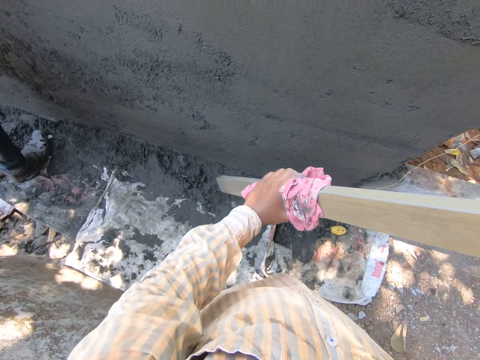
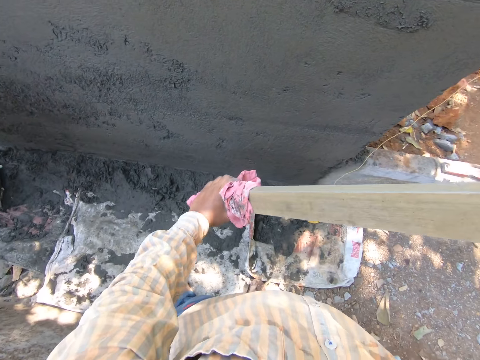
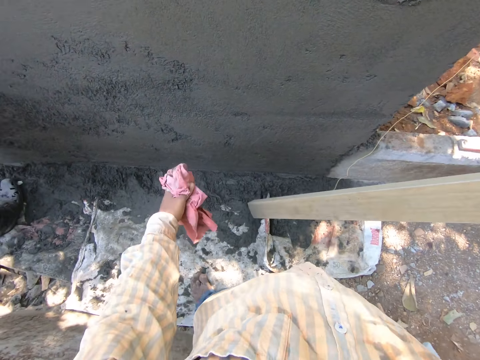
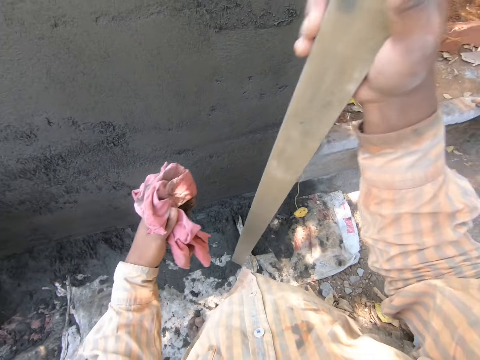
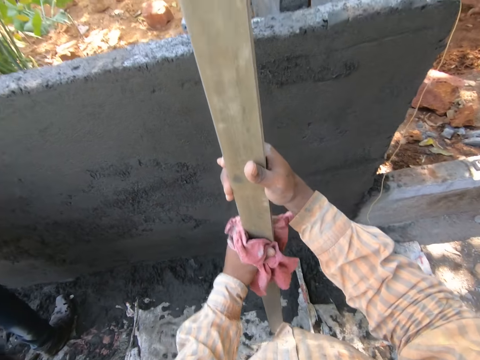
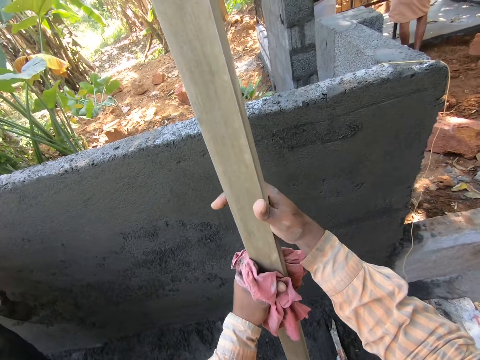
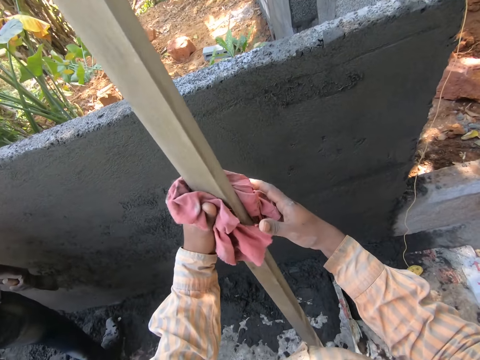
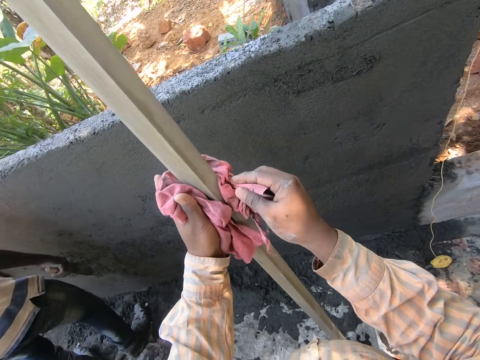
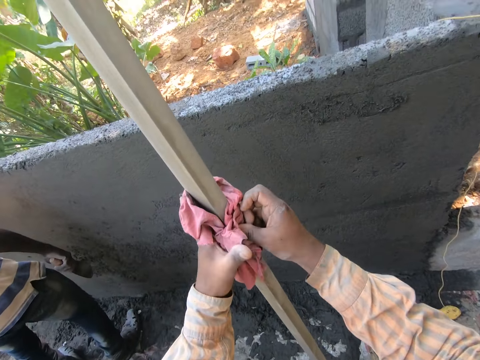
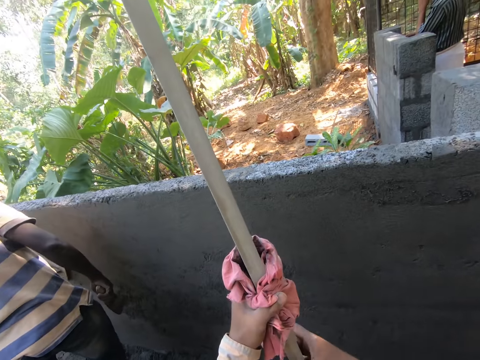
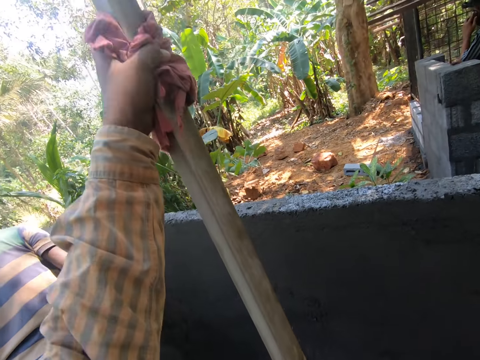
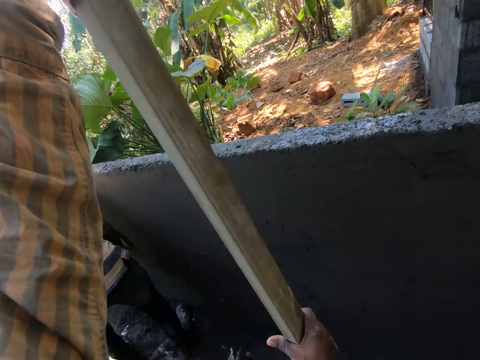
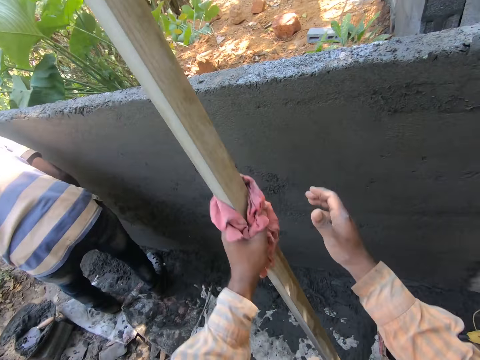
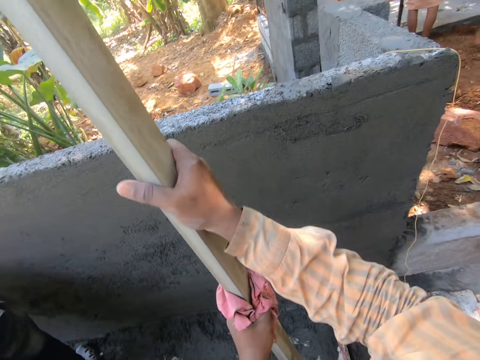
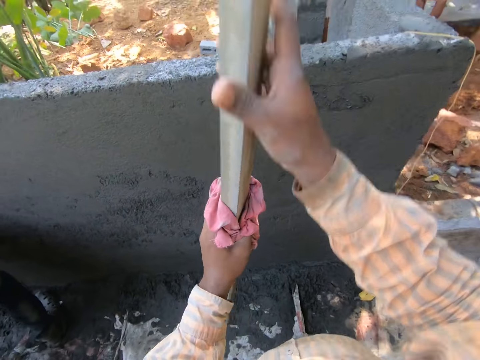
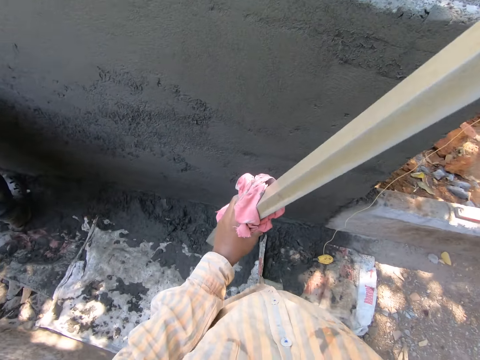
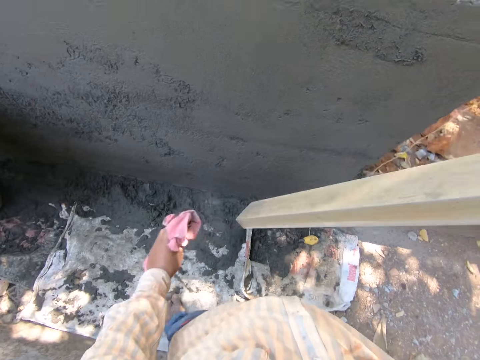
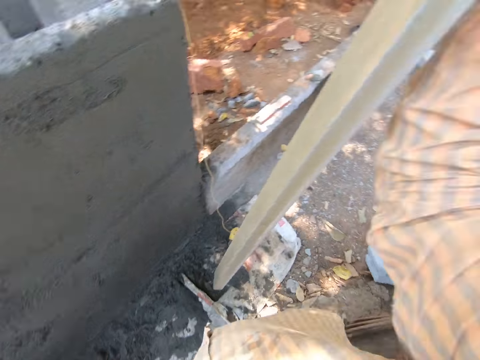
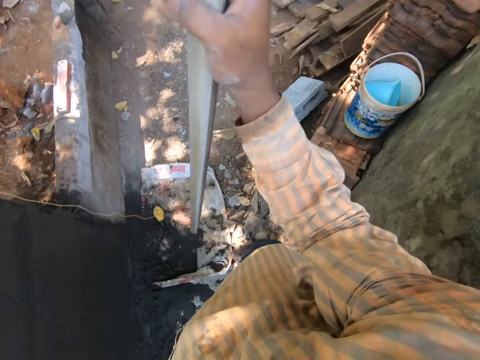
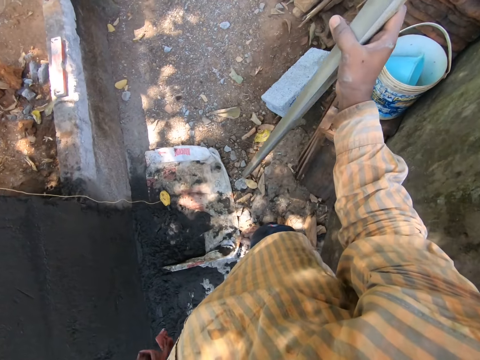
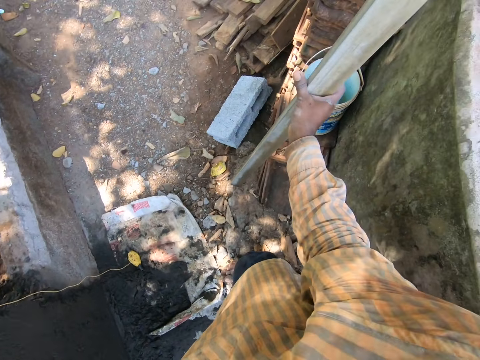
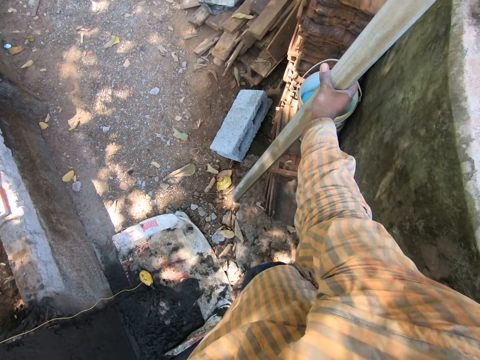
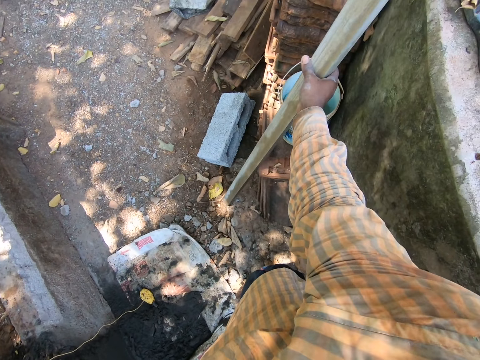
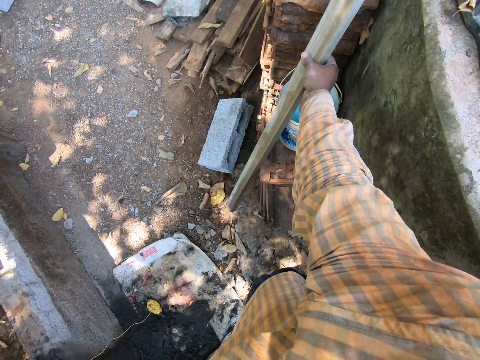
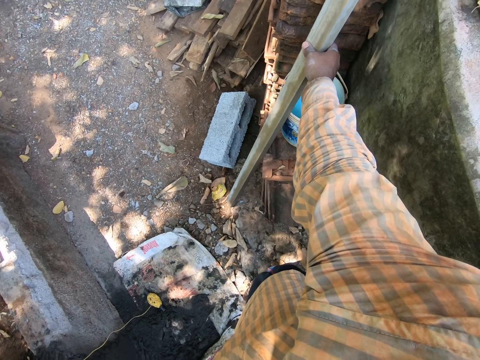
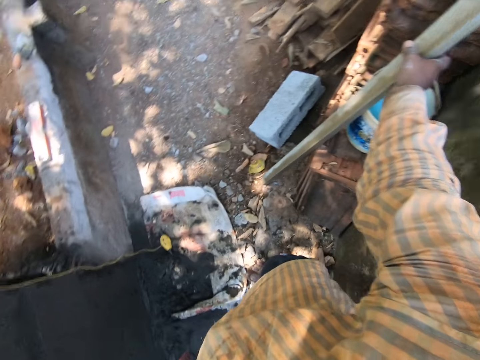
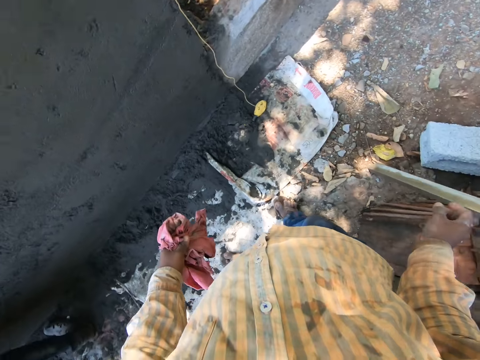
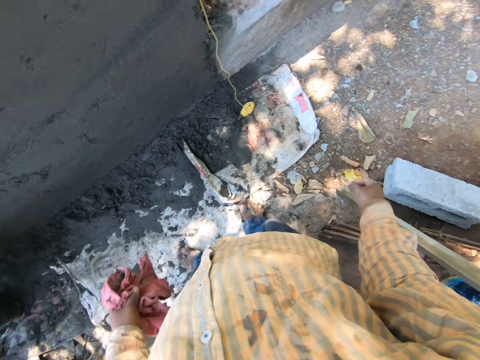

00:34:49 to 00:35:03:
The camera wearer touches the rag in his left hand with his right hand. He grabs the stick with his right hand. He cleans the stick in his right hand with the rag in his left hand. He drops the rag on the ground leaning on the pile of wood with his right hand. He leans the rod against the bricks.

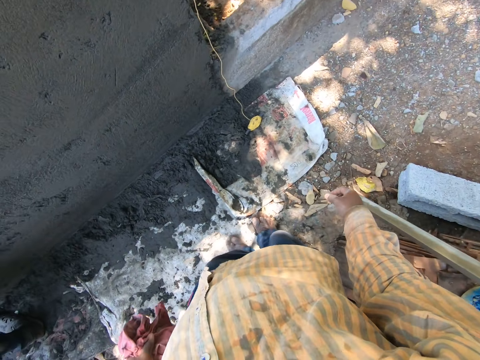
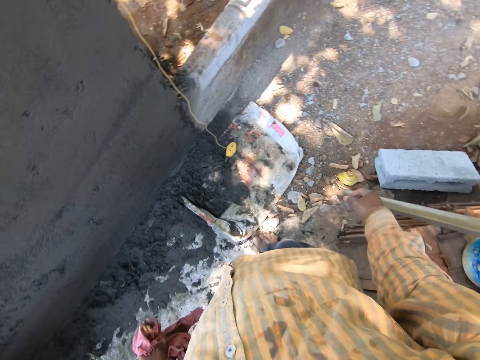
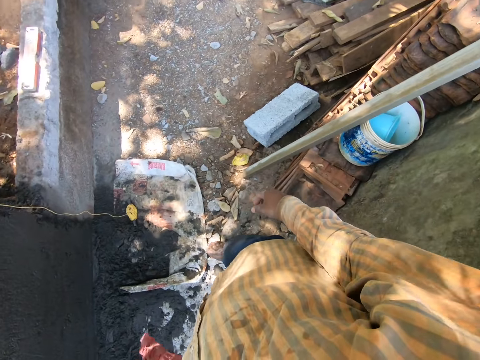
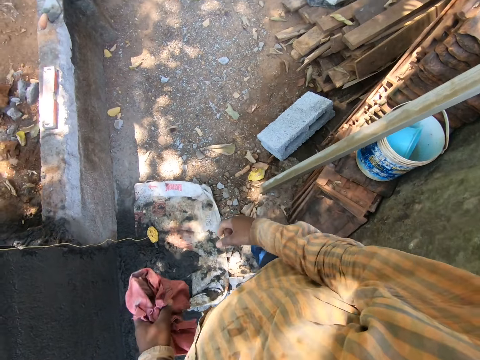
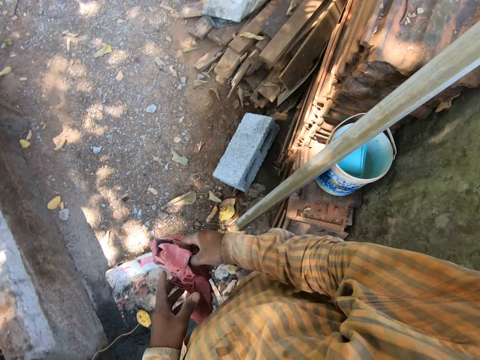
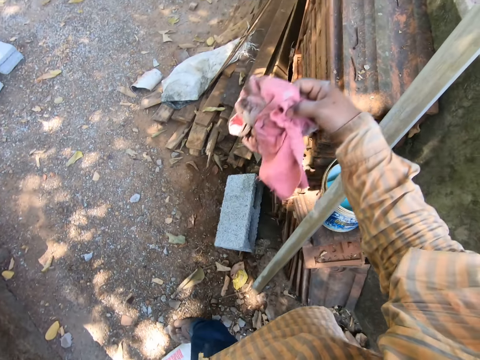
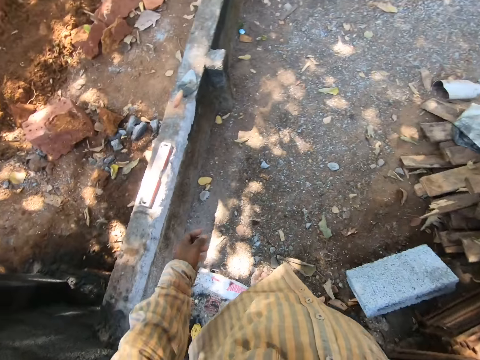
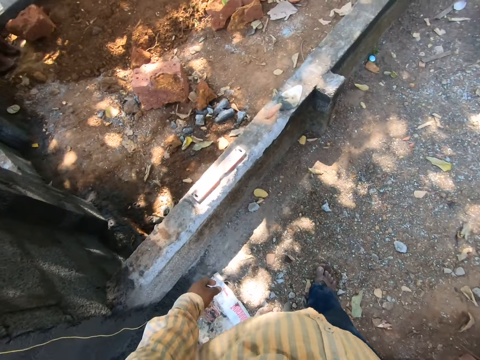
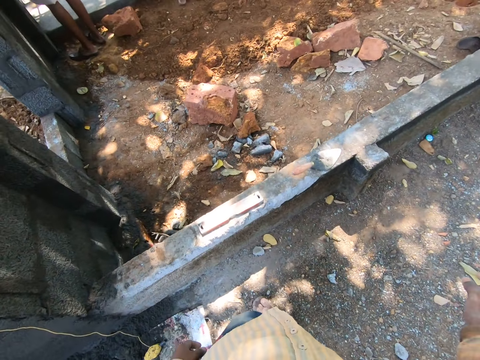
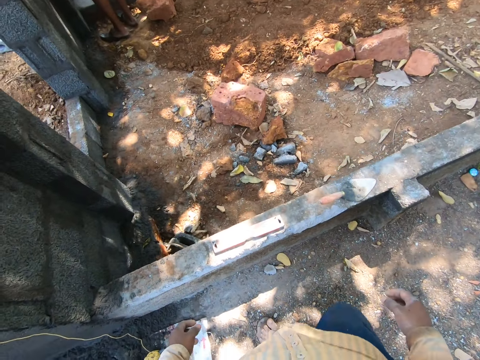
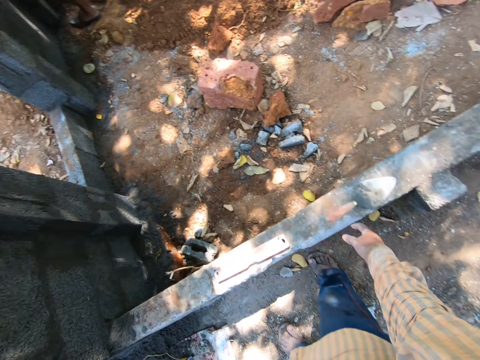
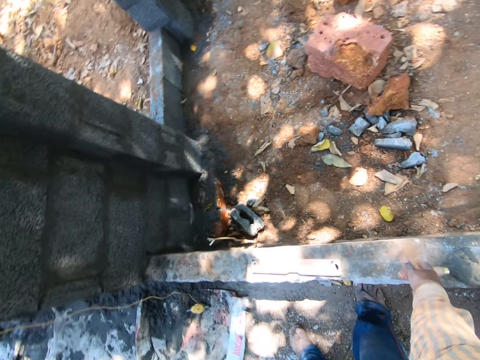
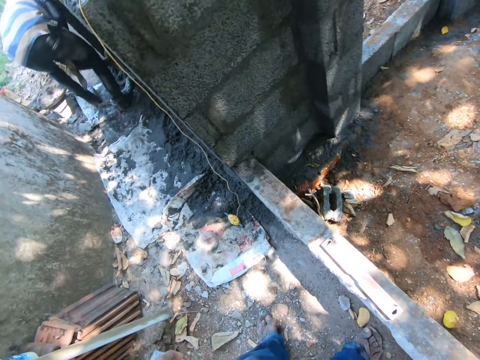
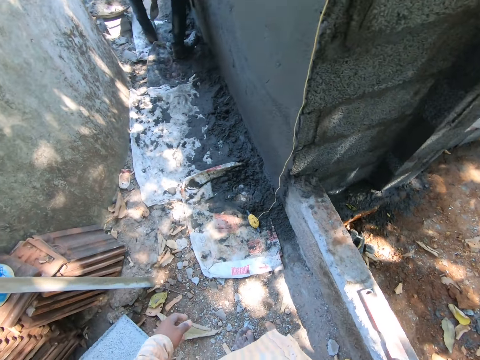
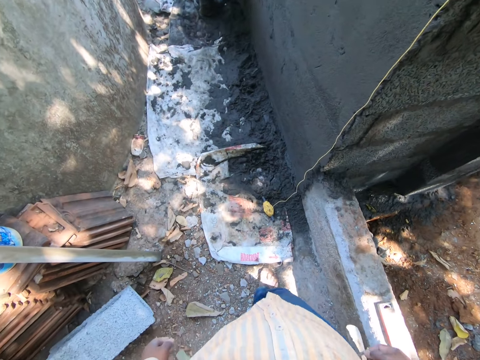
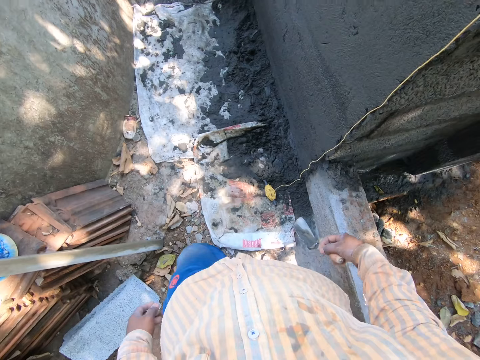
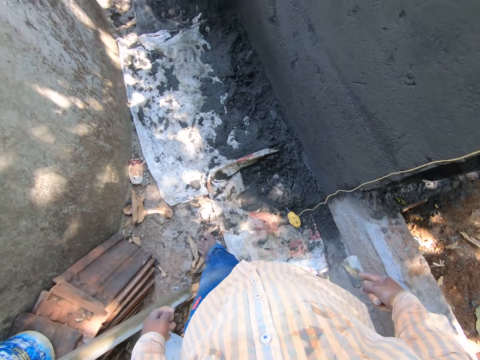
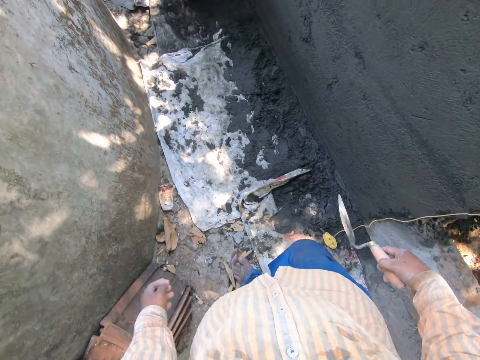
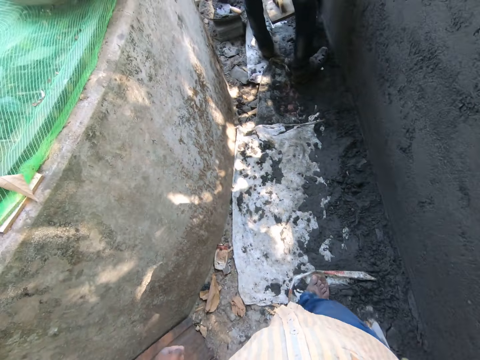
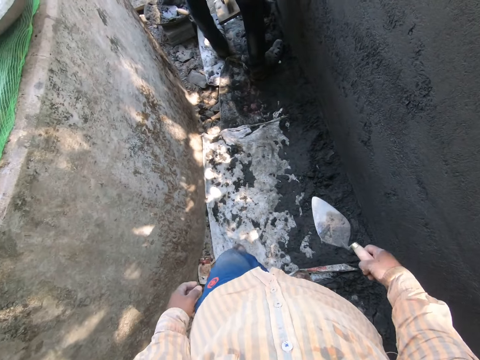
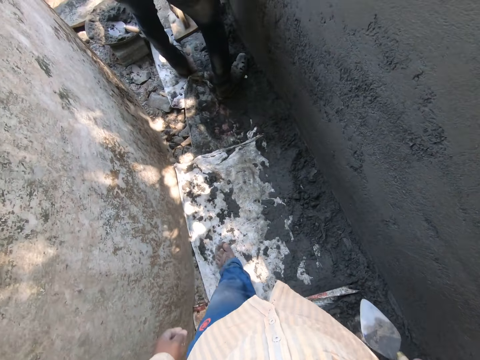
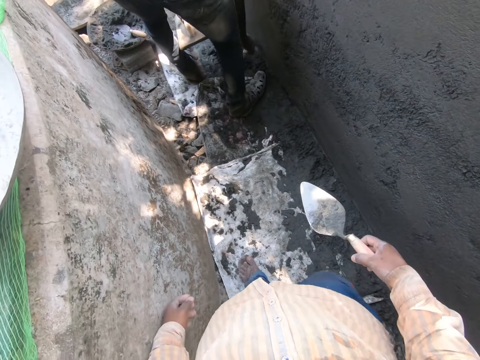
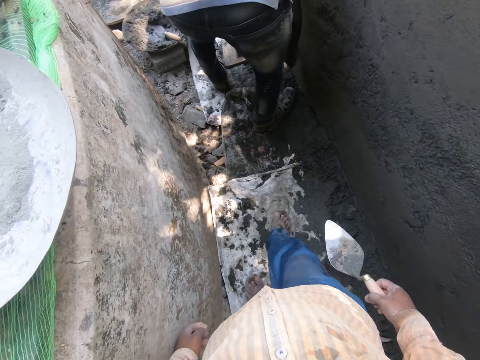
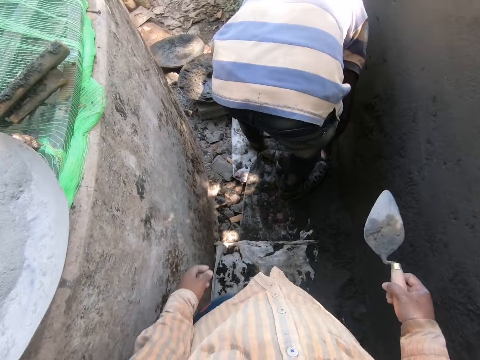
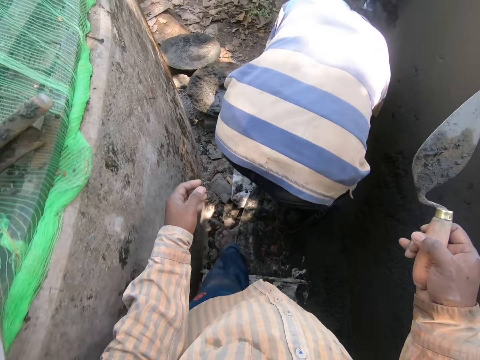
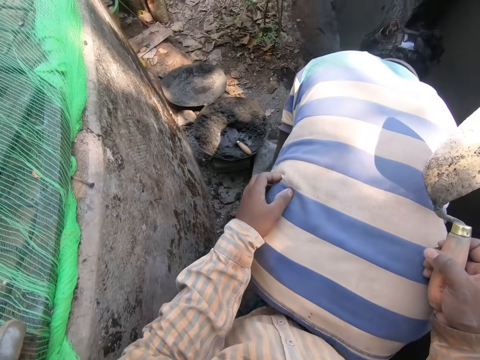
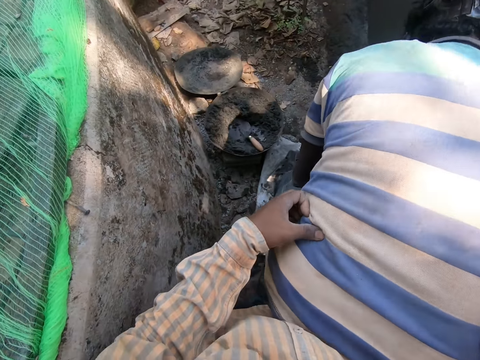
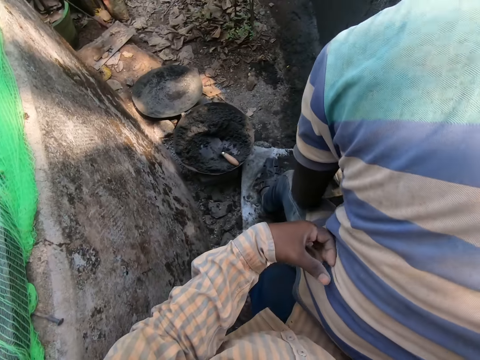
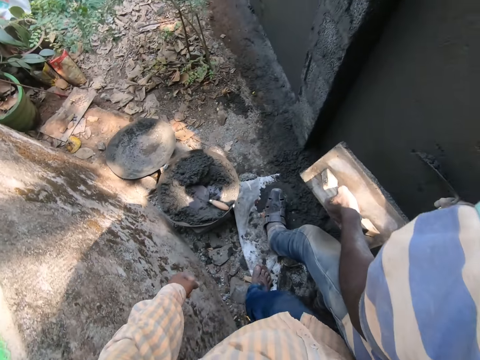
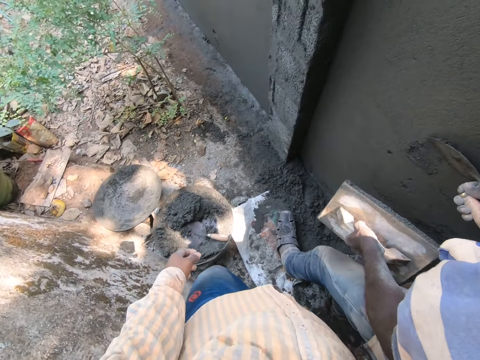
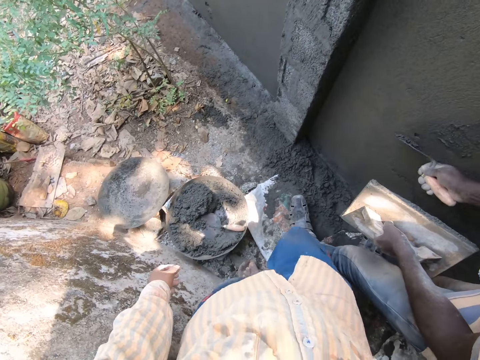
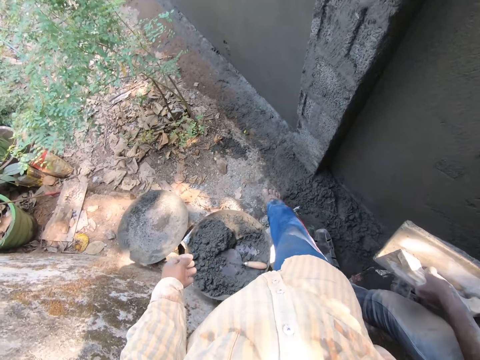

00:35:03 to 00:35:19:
The camera wearer passes the rag in his left hand to his right hand. He throws the rag on the pile of wood with his right hand. He picks a trowel from the wall with his right hand. A man smoothens the wall with the trowel in his right hand. The camera wearer touches the back of the man with his hands.
